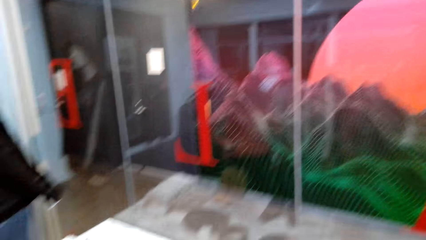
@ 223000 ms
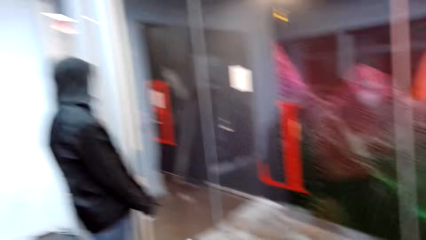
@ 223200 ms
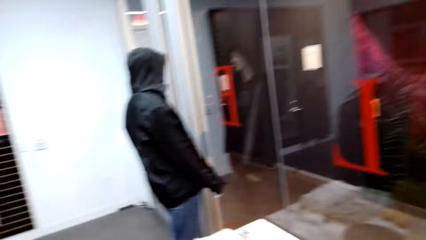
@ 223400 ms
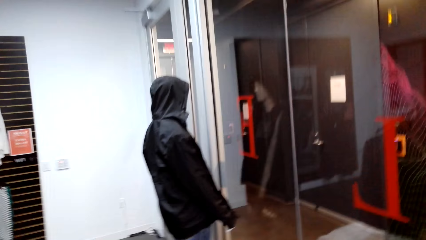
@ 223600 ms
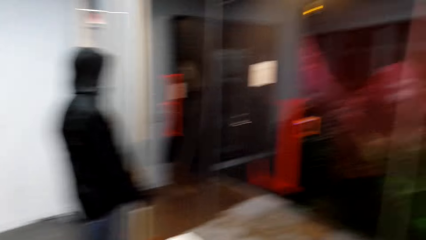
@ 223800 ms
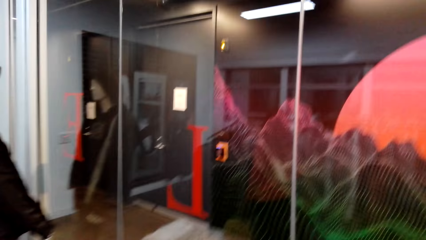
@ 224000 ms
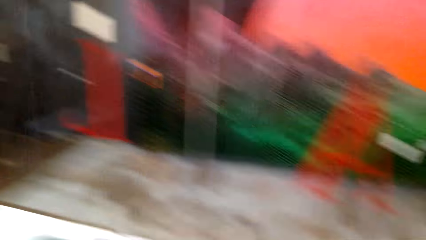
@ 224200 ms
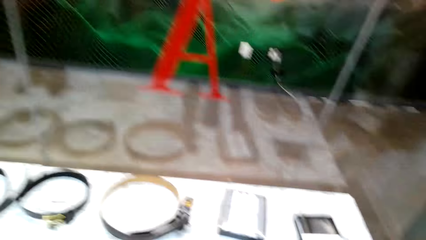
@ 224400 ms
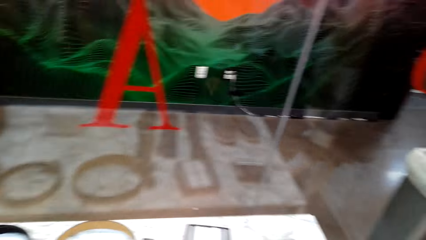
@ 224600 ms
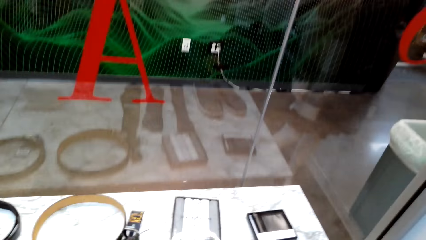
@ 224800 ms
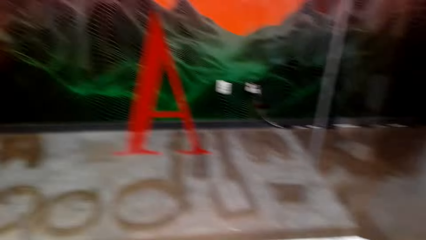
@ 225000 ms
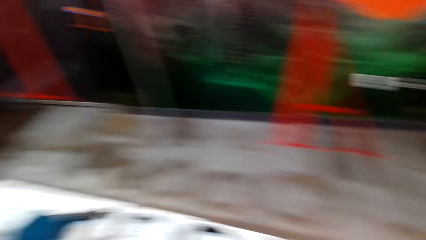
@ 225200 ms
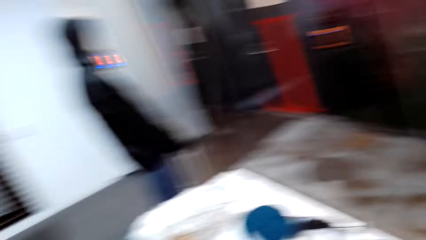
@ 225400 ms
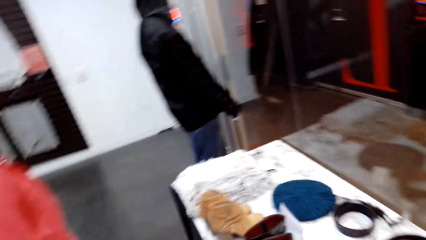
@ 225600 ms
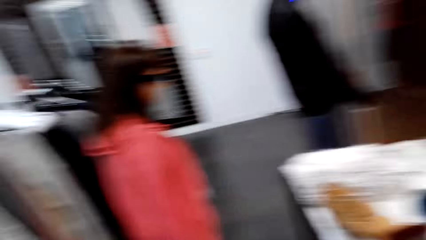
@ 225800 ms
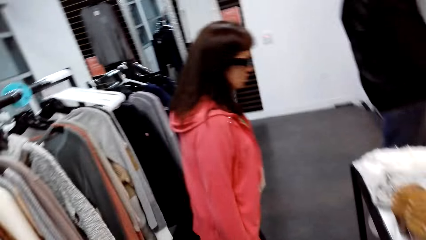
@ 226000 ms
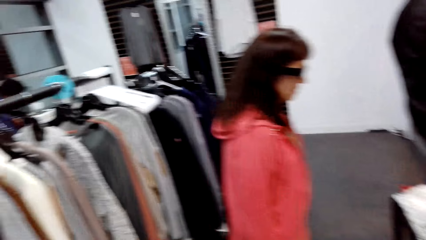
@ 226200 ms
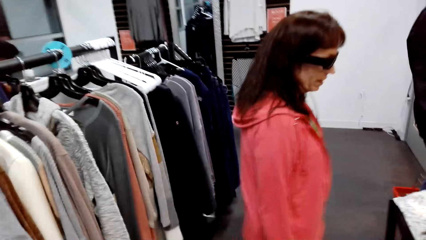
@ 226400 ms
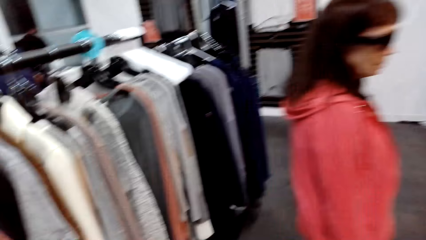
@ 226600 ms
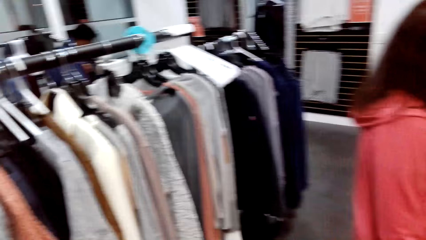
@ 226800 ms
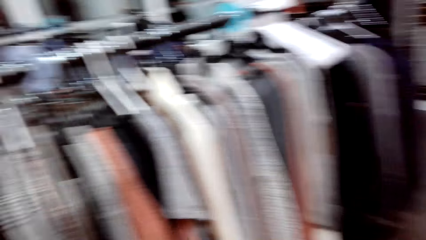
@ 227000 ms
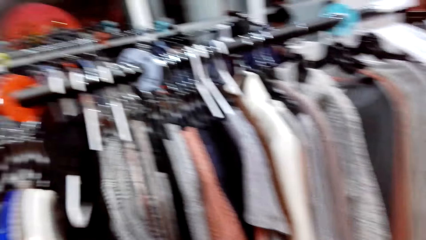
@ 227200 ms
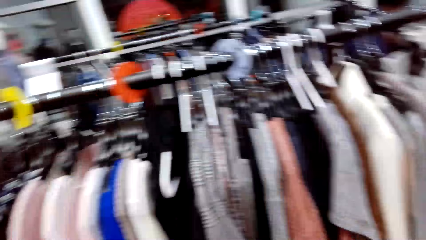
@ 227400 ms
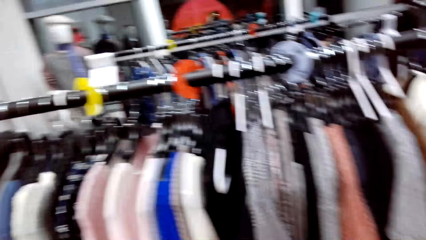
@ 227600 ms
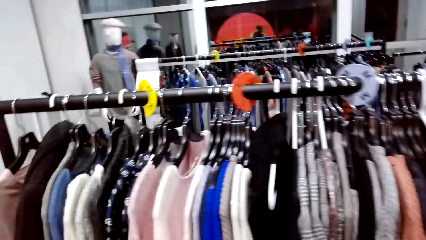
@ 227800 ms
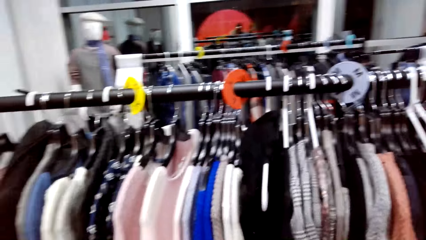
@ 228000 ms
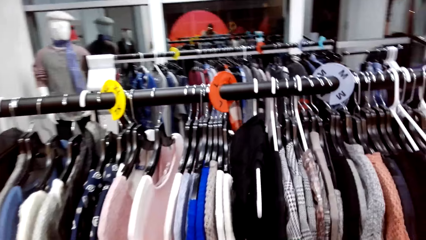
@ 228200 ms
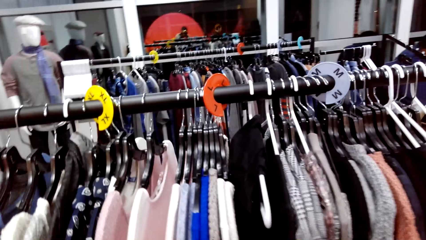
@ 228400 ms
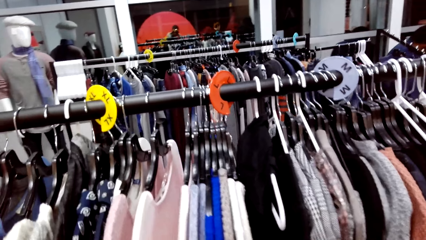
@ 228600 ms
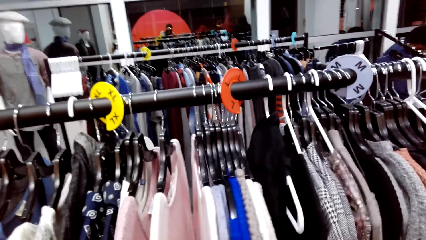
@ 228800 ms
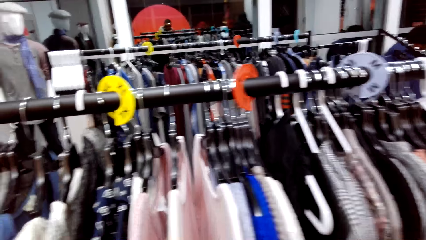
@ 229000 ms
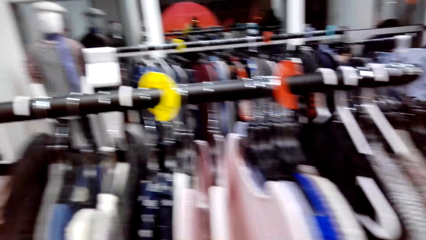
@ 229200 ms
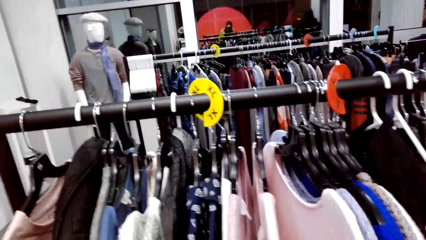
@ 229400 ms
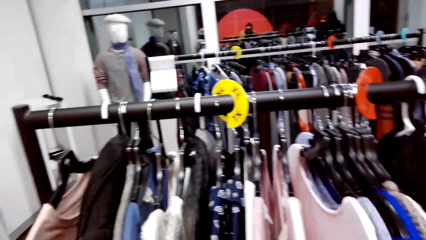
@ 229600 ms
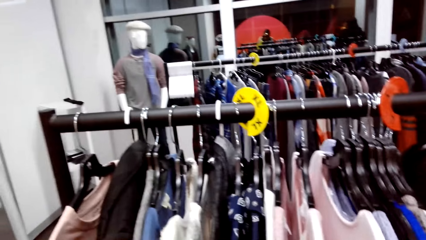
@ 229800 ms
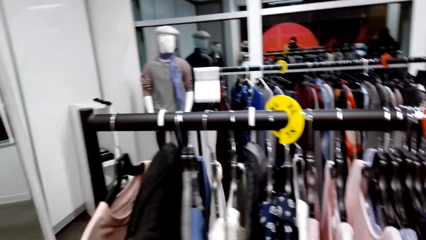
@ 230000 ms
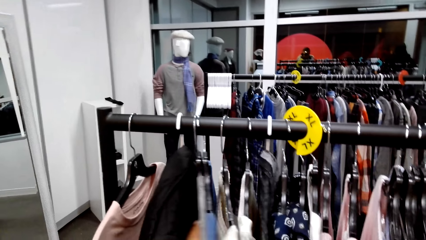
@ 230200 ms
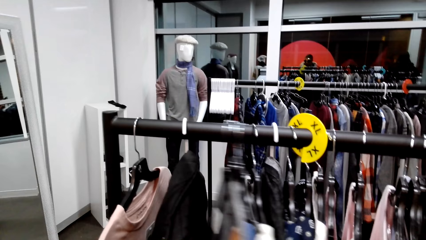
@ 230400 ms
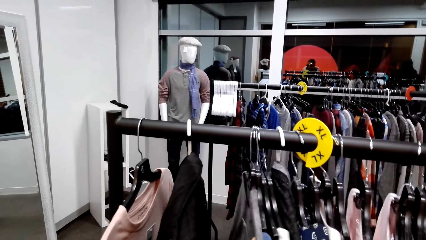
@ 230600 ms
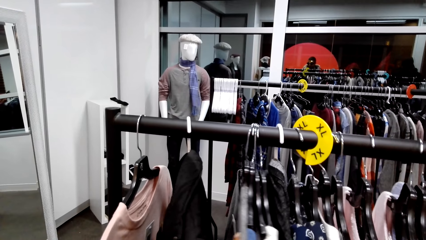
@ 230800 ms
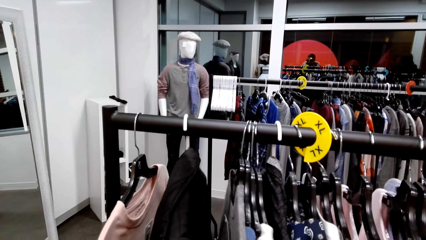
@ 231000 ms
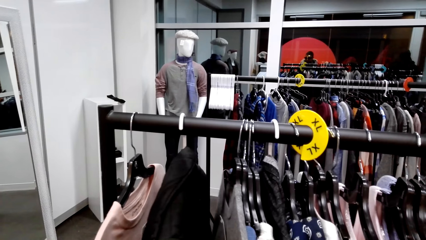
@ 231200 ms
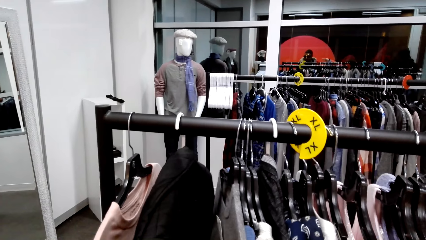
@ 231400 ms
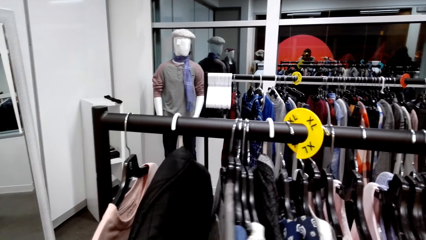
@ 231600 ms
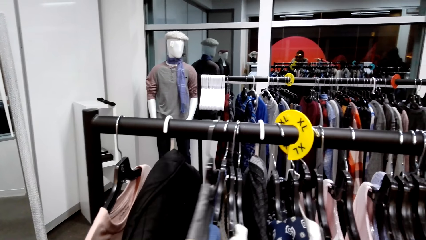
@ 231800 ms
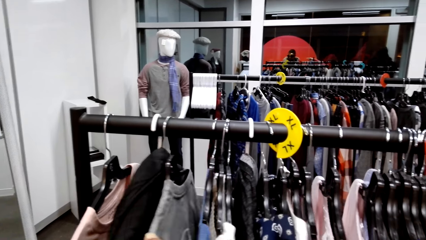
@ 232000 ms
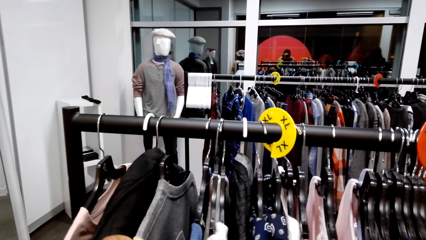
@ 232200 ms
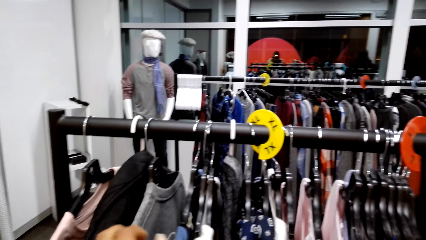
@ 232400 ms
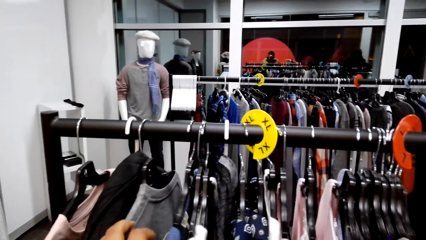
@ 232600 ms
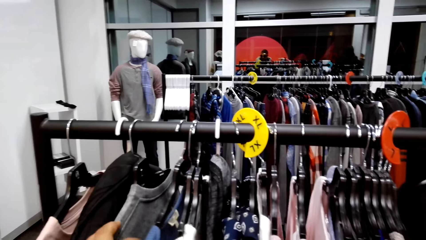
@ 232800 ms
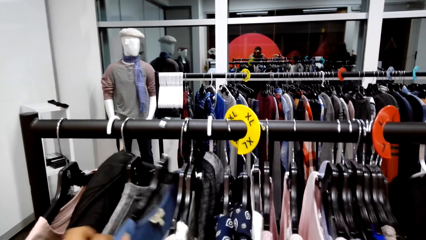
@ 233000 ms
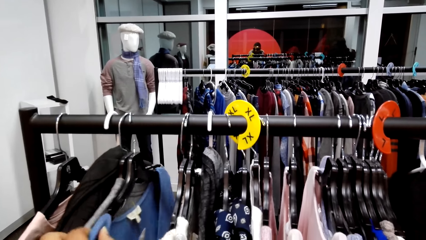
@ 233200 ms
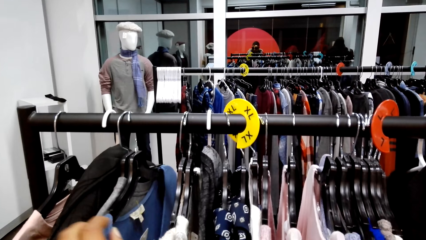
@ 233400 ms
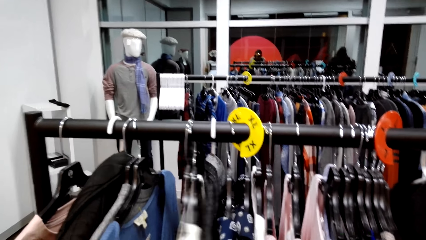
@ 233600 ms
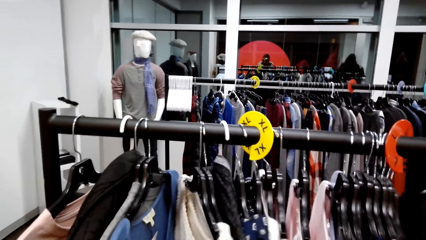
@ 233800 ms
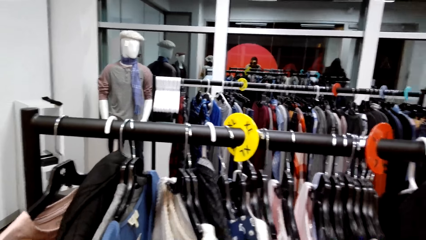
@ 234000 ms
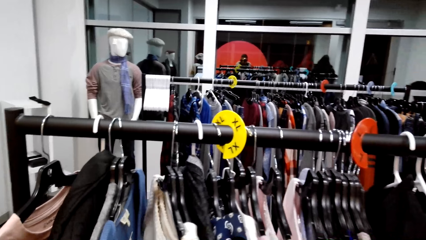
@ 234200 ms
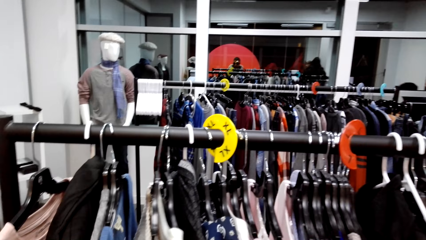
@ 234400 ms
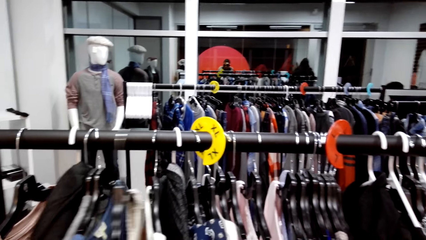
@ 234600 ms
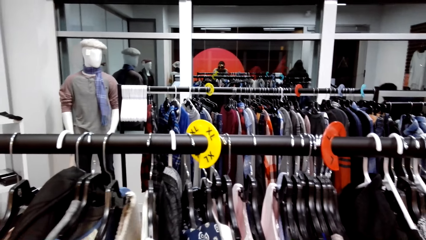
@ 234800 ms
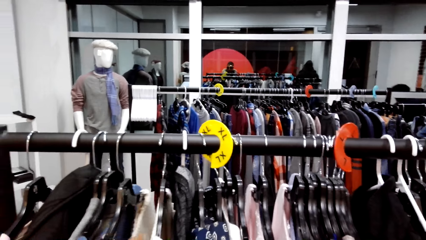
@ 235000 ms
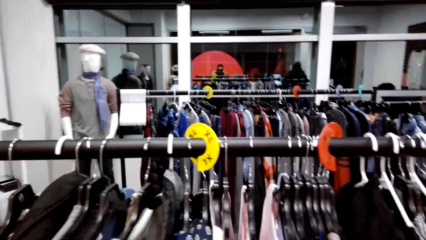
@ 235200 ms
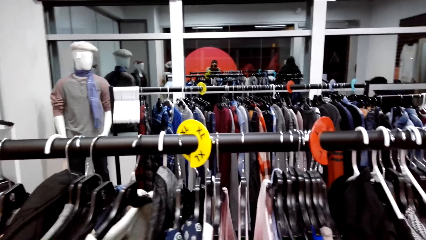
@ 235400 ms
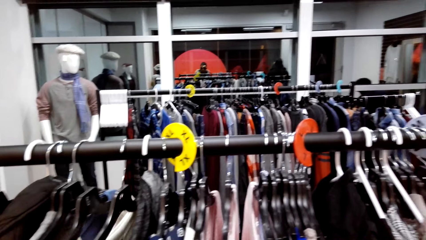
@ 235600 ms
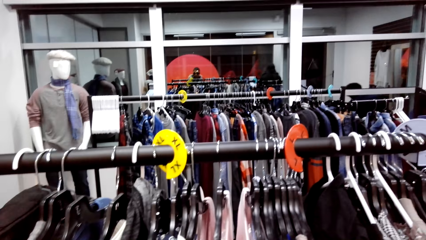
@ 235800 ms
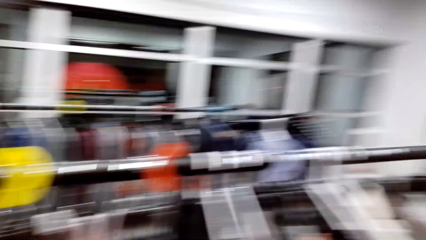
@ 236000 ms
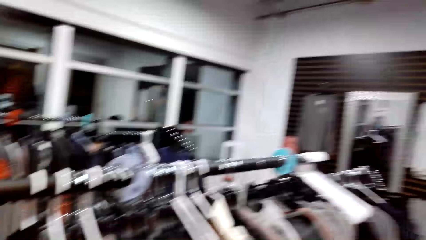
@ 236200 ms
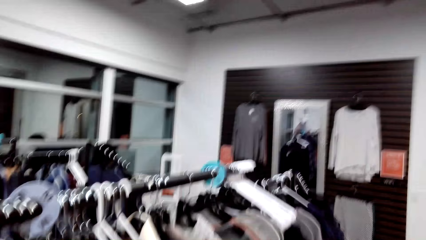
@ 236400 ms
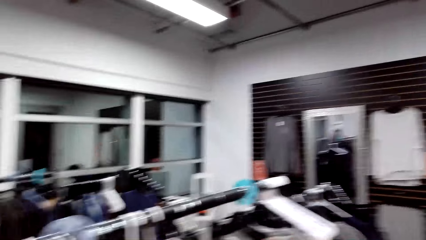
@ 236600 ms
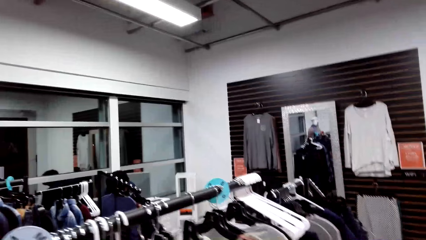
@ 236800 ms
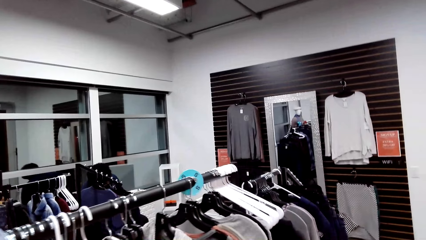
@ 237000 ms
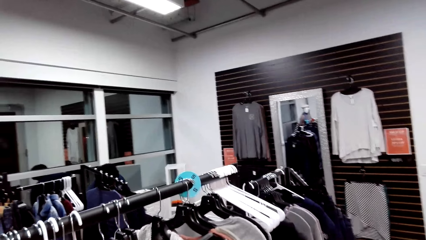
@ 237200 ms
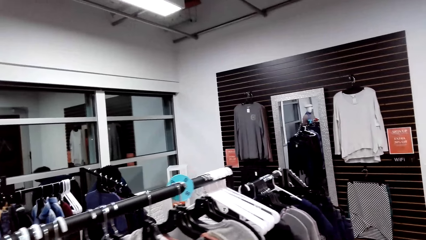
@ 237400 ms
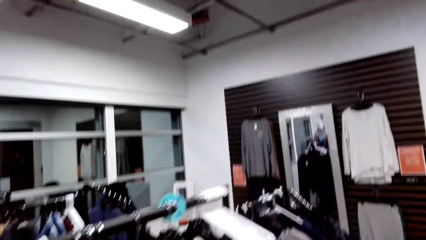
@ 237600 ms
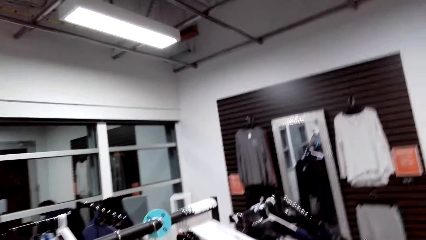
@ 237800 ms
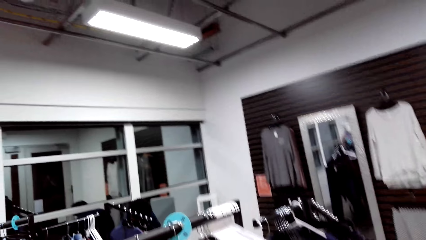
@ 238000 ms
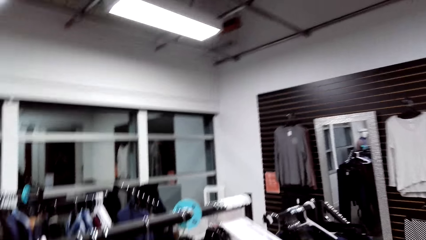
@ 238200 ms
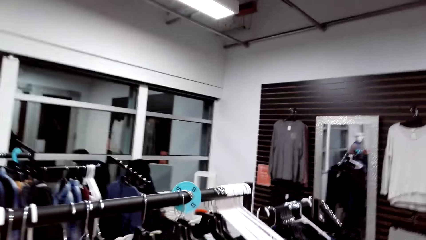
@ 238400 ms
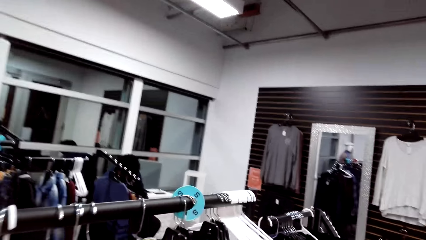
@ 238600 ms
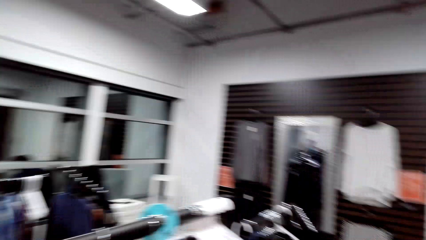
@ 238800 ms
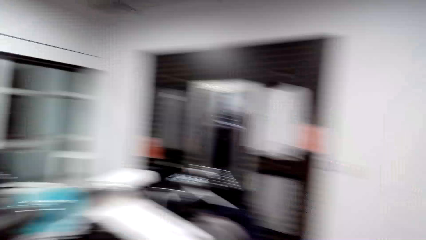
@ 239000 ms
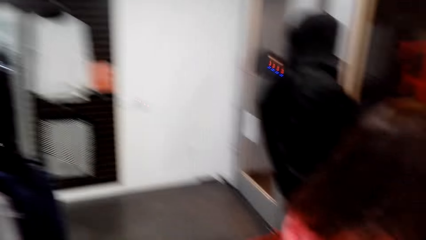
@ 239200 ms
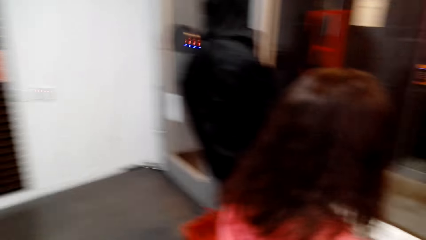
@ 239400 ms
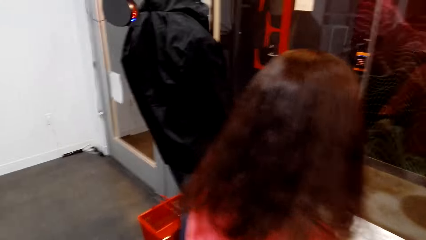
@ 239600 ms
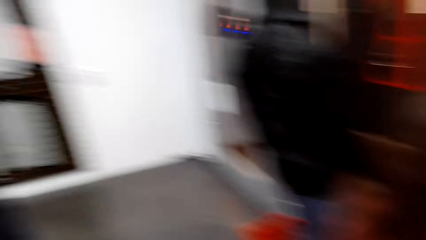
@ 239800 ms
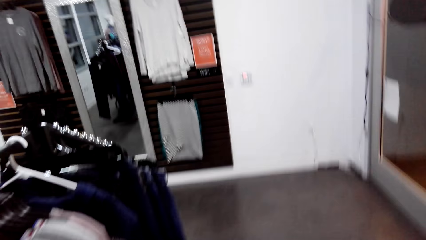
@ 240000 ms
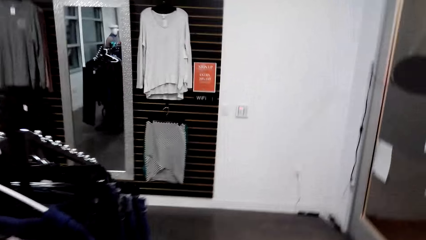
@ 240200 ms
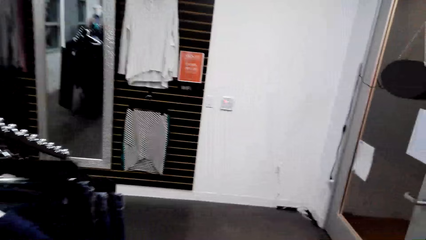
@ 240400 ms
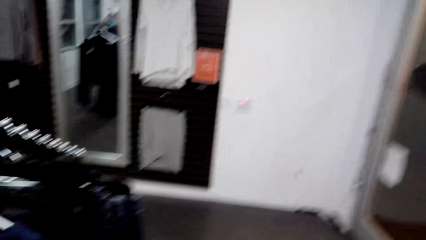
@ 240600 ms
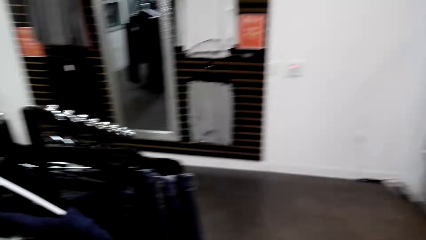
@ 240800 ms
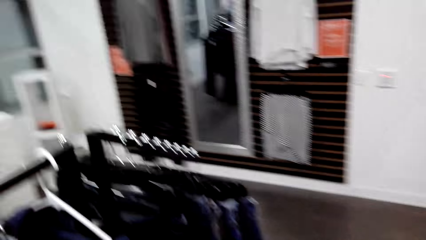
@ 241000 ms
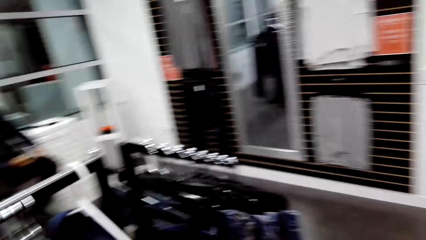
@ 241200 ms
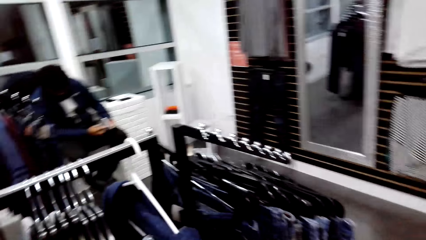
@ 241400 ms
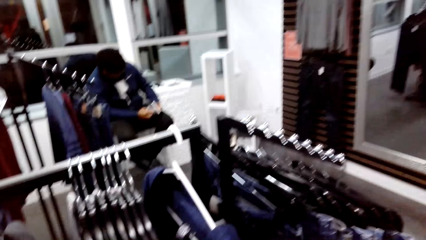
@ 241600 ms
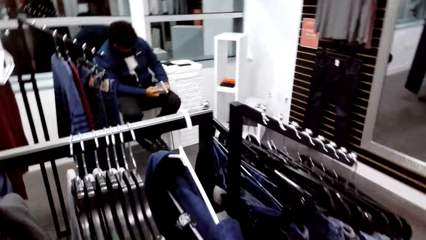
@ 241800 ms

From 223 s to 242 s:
The camera wearer looks around the clothing store. They look at a woman. They dialogue with the woman. They turn to the clothes. They walk around the clothing store. They move the clothes. They look around the clothing store. They walk around the clothing store. They dialogue with the woman.
